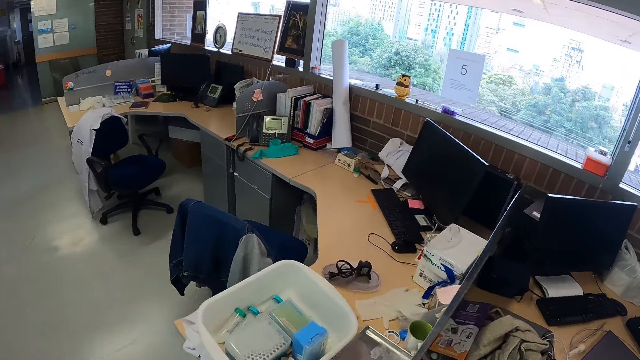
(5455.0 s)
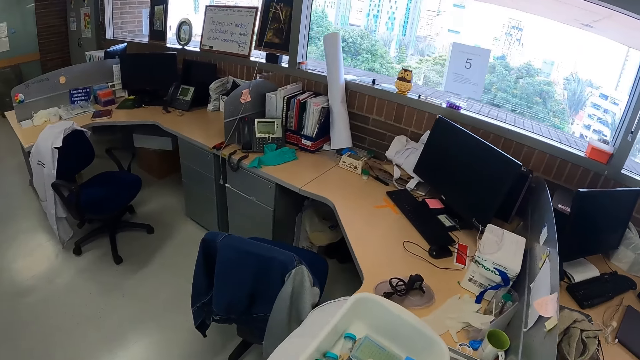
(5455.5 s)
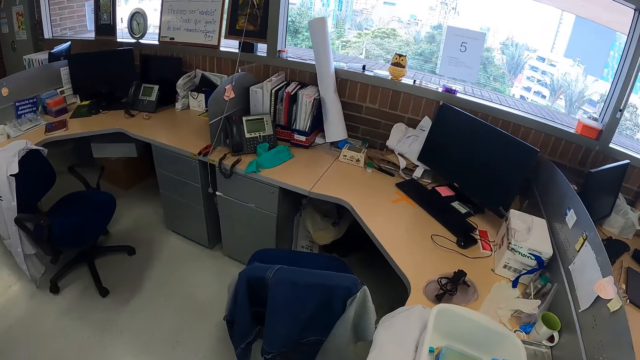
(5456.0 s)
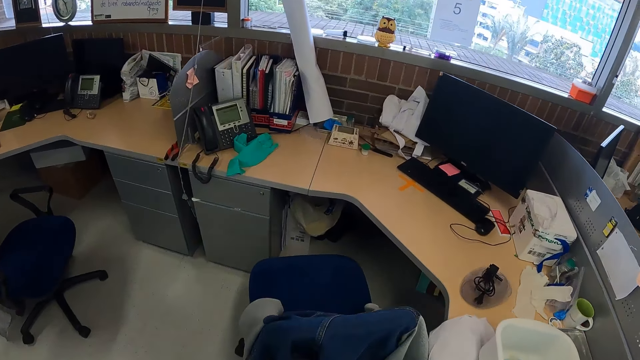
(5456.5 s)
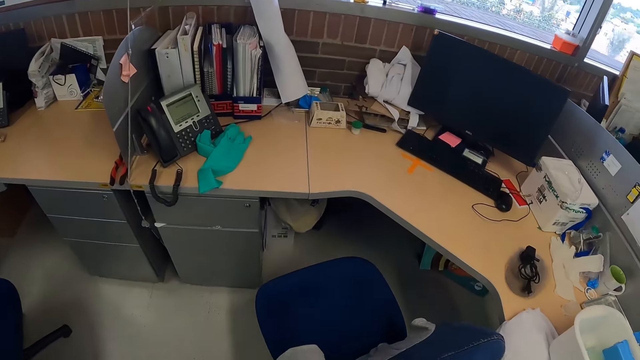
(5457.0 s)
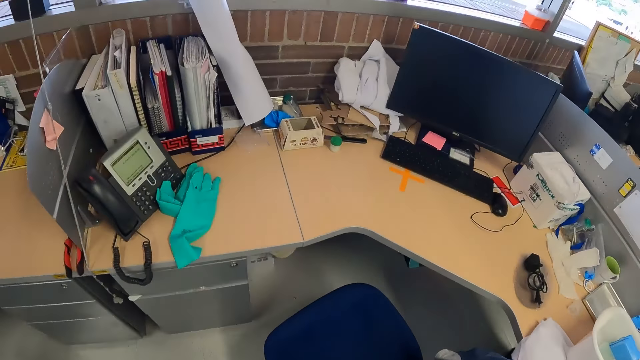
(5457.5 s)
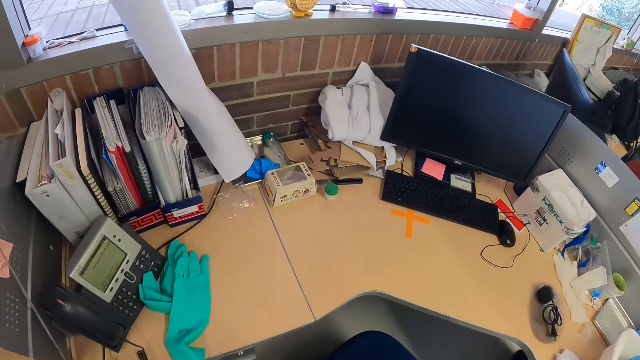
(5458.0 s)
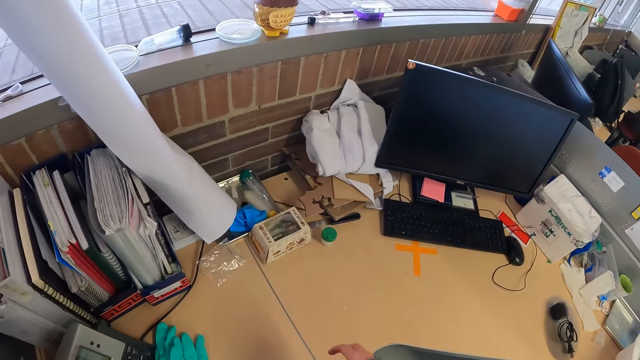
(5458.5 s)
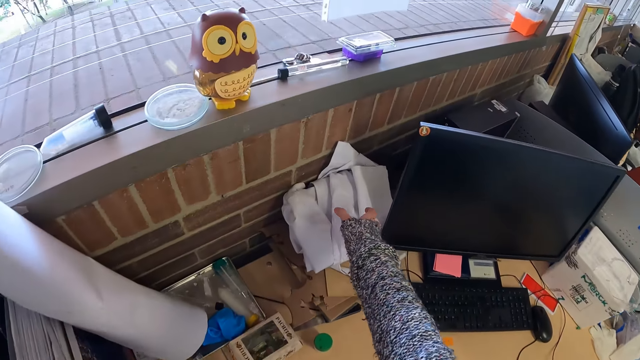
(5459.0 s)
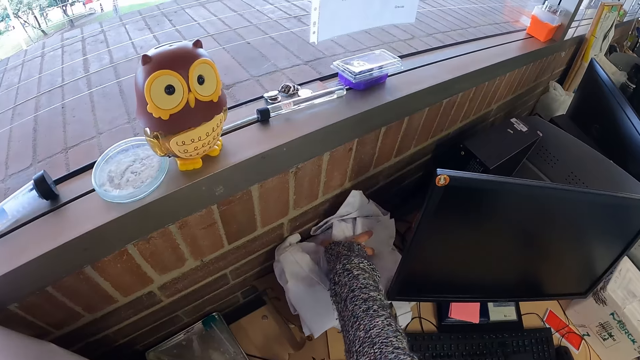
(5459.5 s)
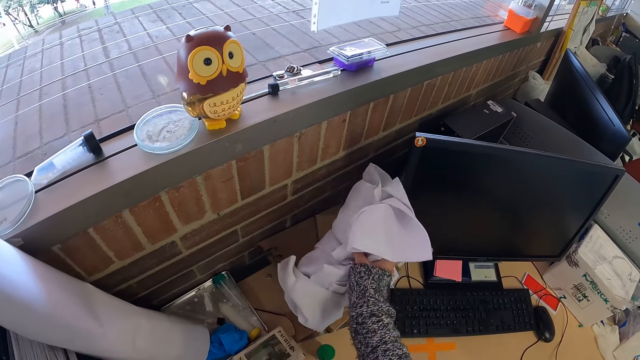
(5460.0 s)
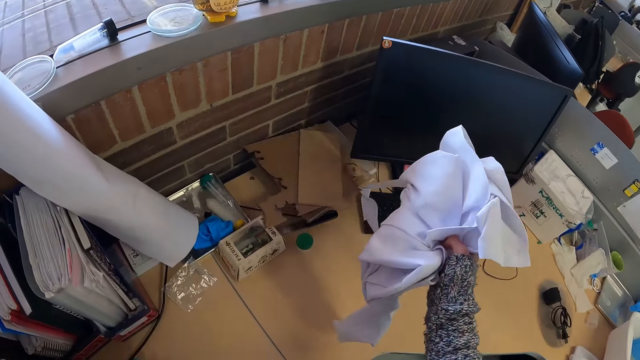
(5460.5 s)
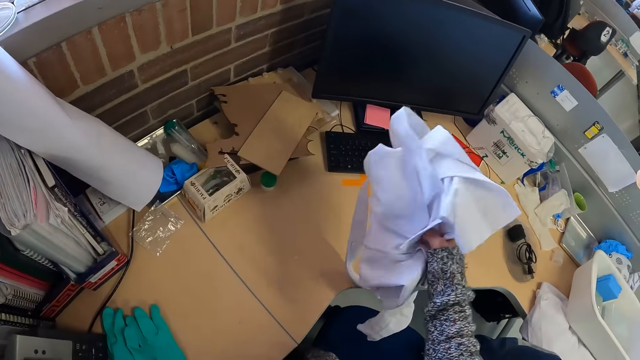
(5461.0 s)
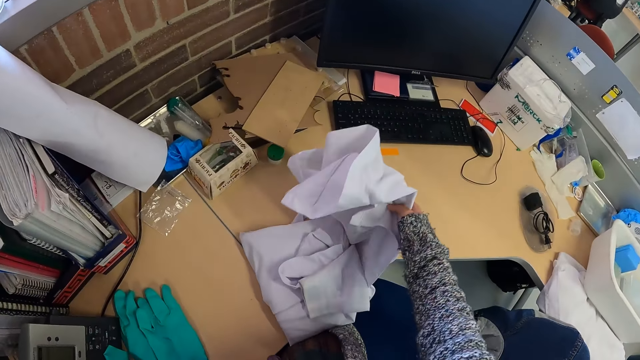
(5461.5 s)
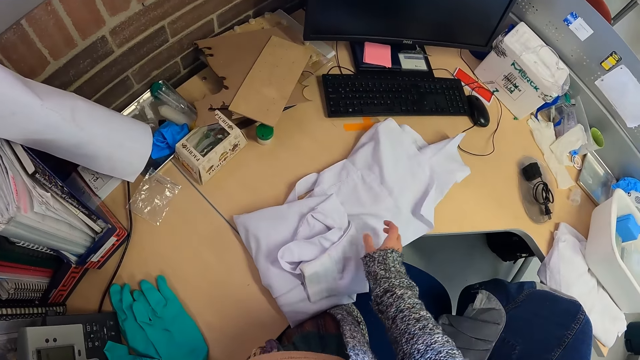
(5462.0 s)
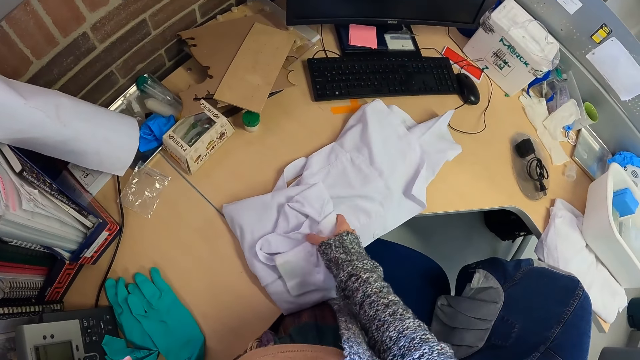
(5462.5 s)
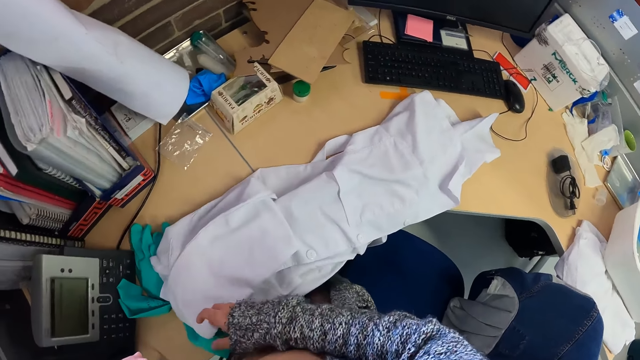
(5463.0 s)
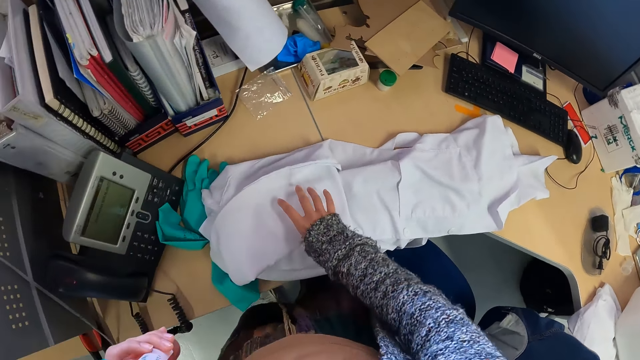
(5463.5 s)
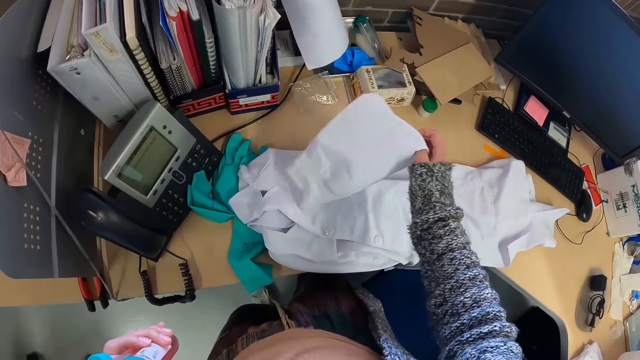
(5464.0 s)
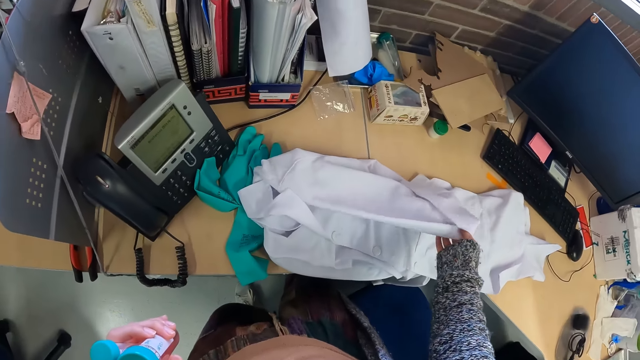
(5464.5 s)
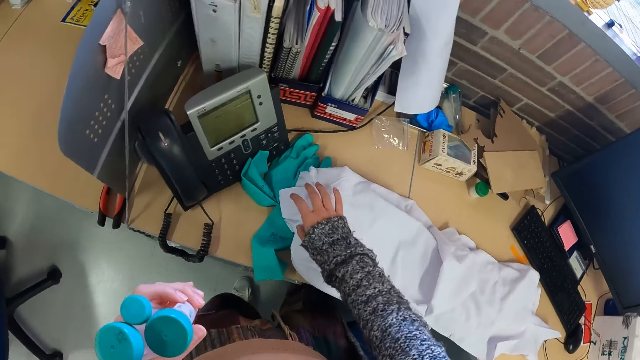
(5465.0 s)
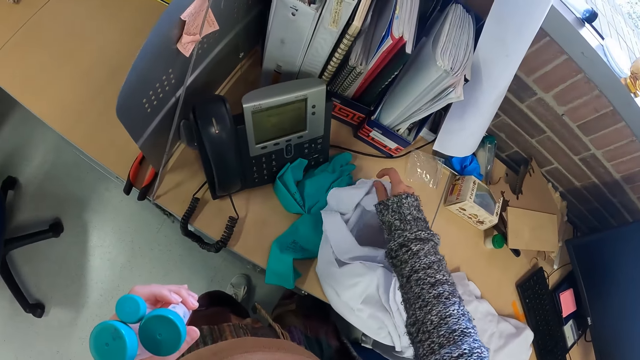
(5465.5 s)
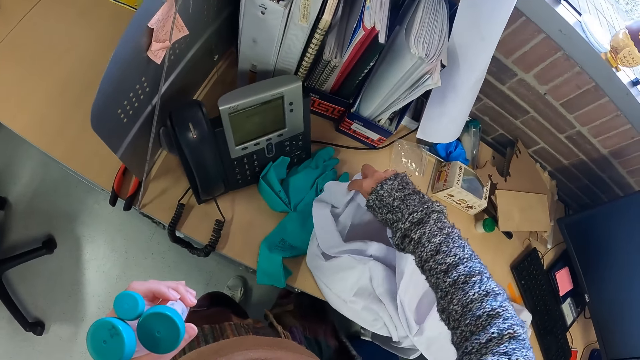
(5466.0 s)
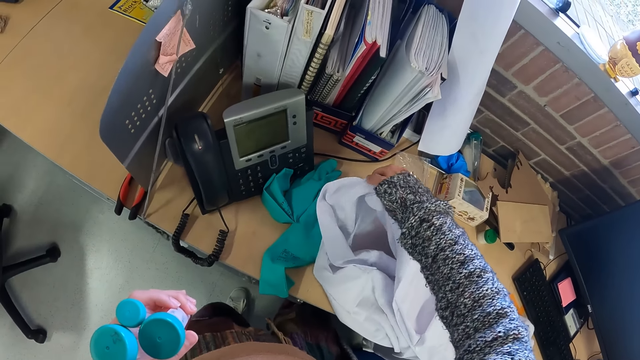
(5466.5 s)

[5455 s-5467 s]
The camera wearer picks up the lab coat or cloth on the table. They put the cloth on the table. They unfold the lab coat.

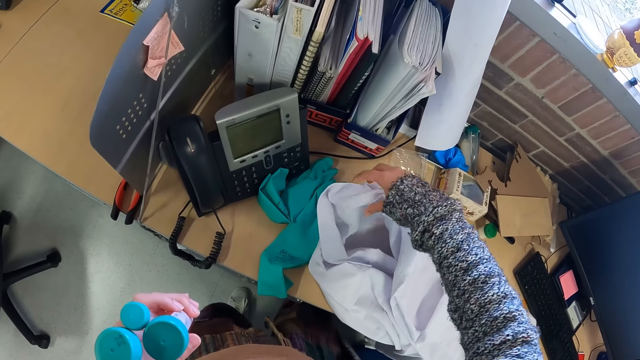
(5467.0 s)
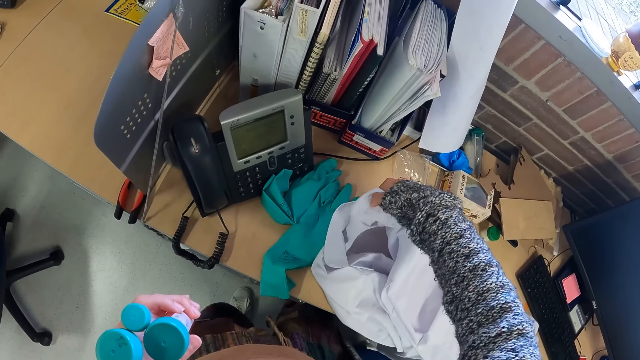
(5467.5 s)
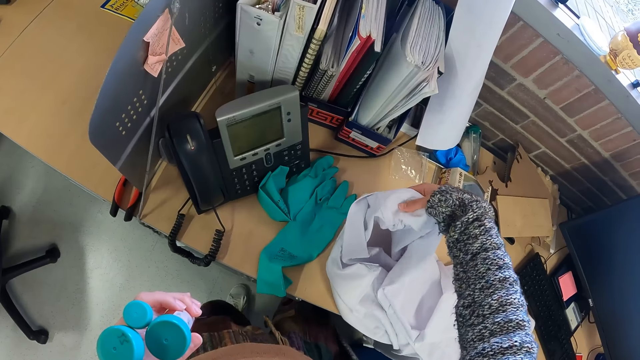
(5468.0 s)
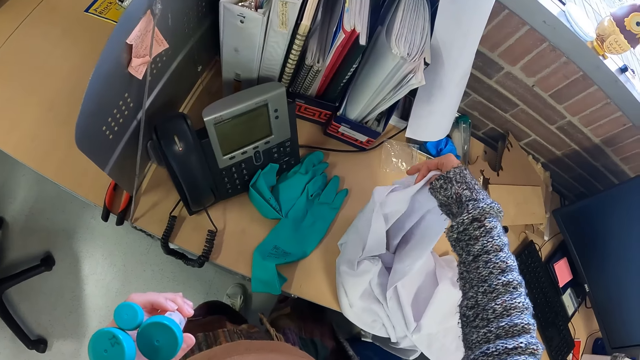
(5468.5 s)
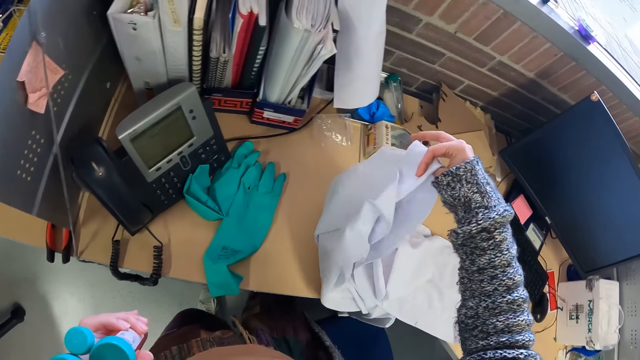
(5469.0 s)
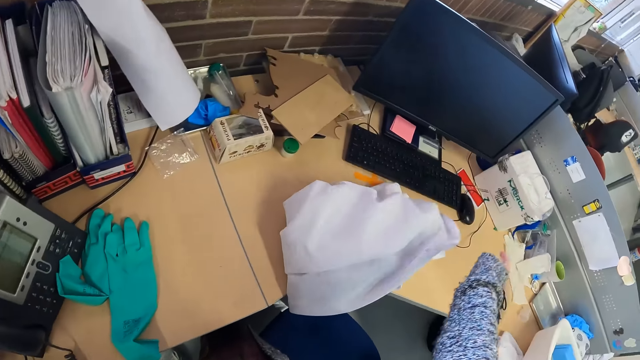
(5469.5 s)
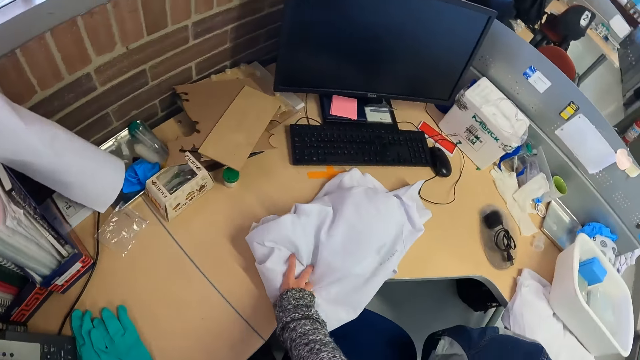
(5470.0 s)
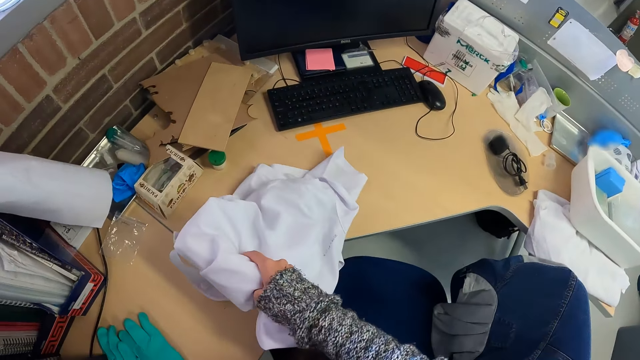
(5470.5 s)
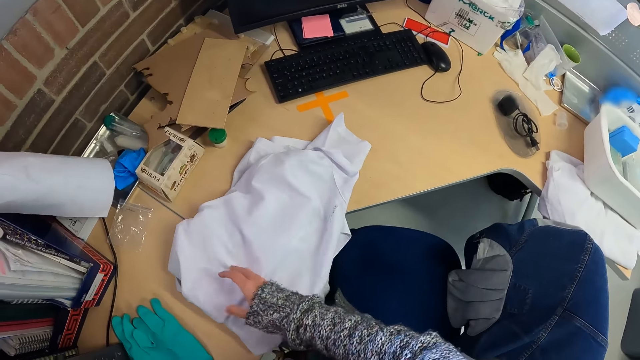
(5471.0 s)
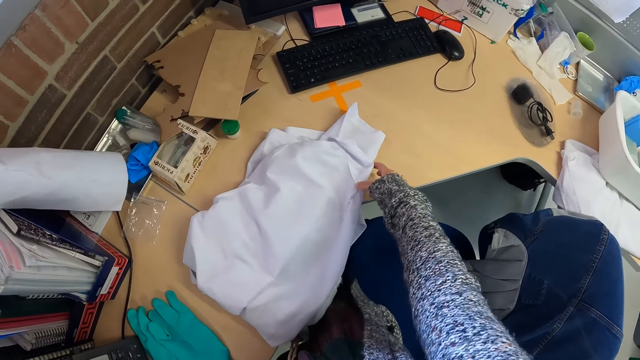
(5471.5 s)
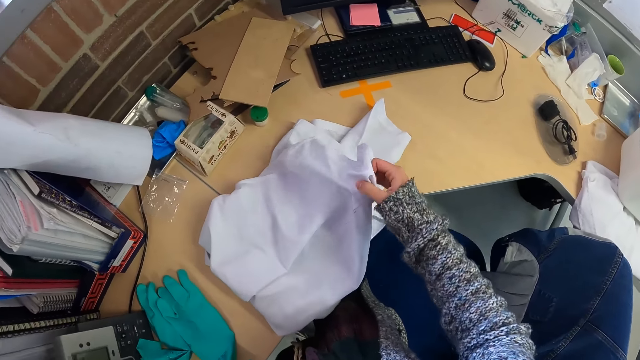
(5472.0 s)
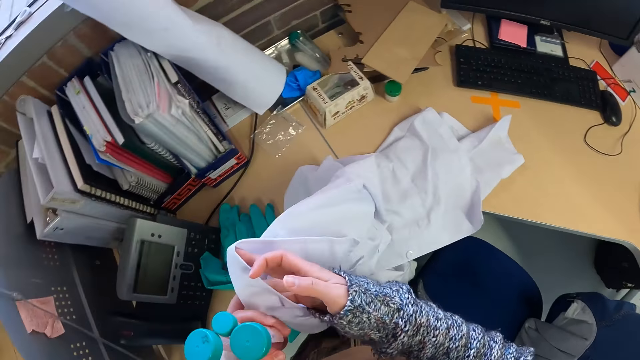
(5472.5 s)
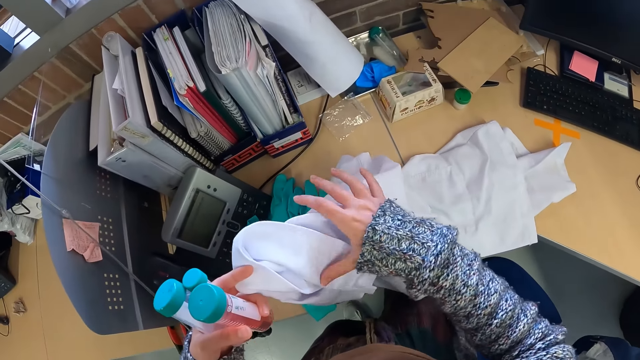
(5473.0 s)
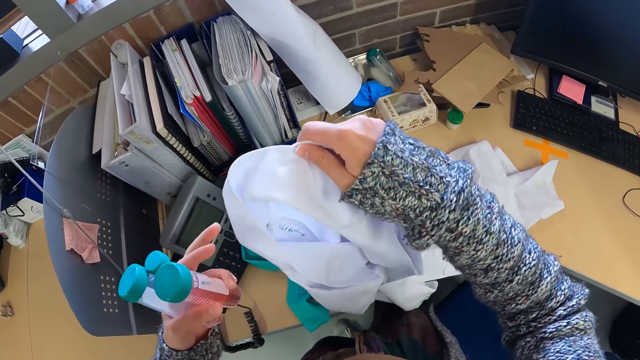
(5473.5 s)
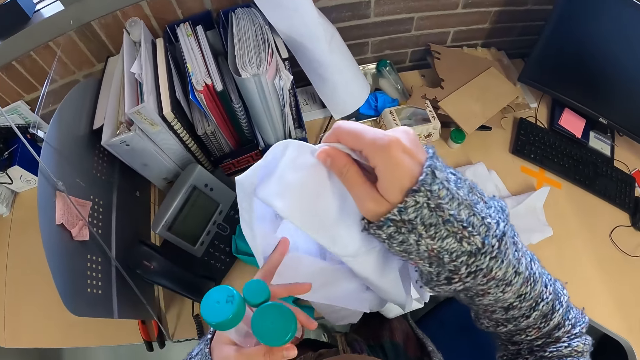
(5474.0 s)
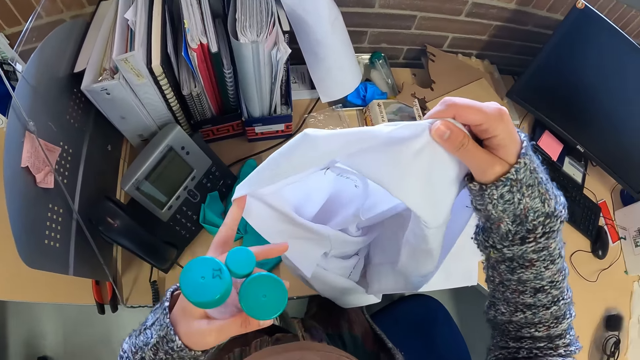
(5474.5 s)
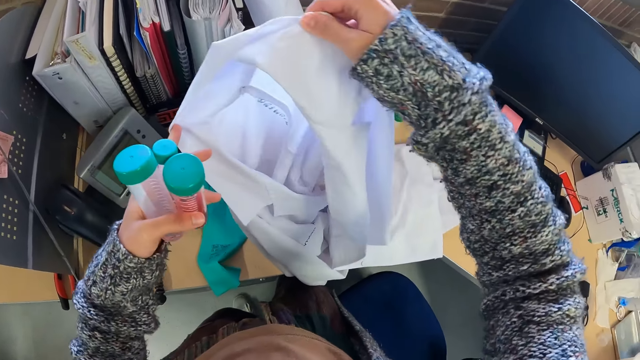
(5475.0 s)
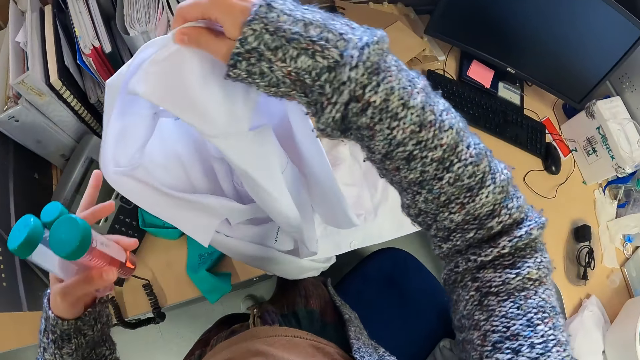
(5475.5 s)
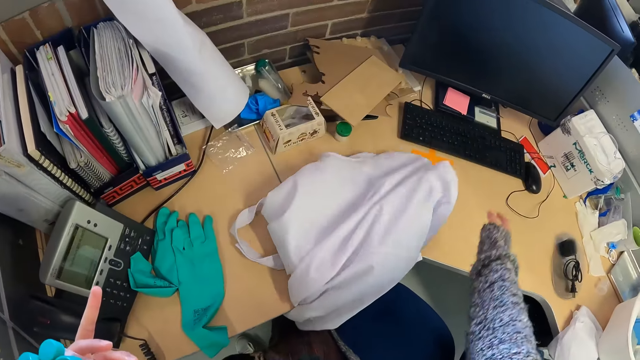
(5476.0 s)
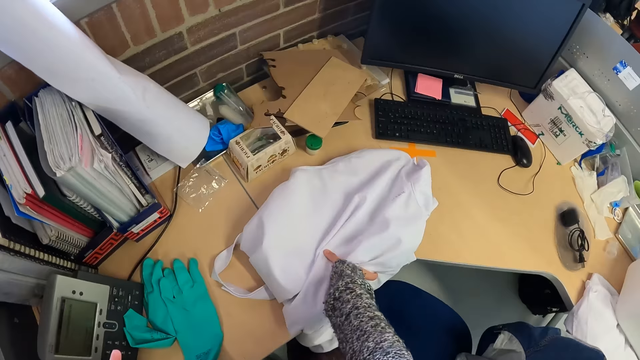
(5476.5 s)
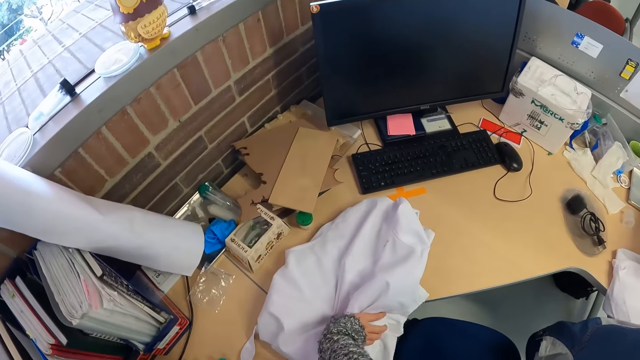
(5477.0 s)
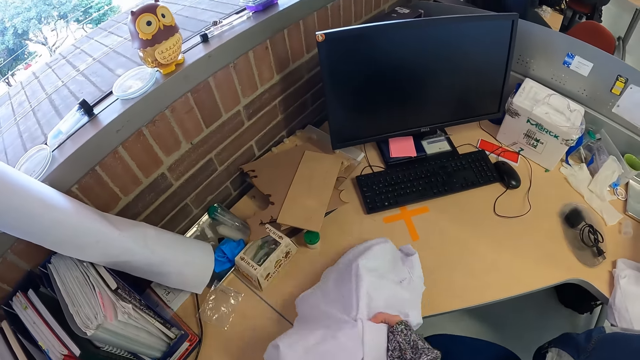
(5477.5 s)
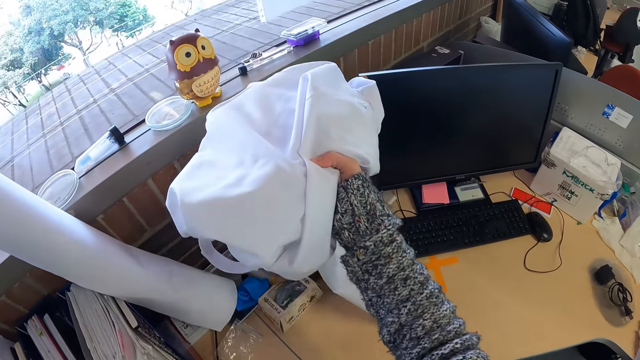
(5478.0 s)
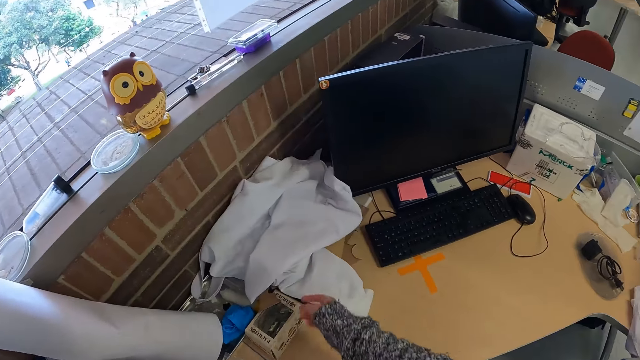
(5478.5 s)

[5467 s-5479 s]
The camera wearer folds the cloth or lab coat. They unfold the cloth. They look to the lab coat. They fold the cloth, pick up the cloth, and place the lab coat on the table.
